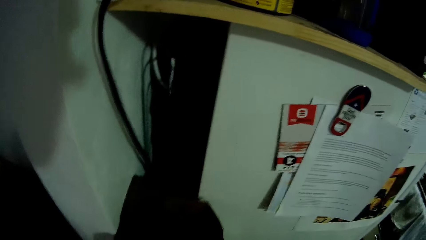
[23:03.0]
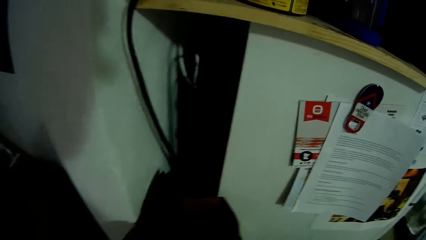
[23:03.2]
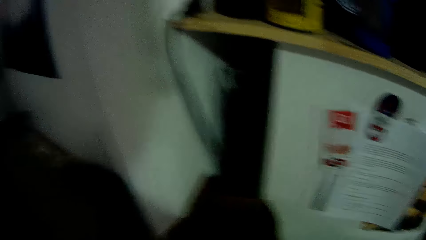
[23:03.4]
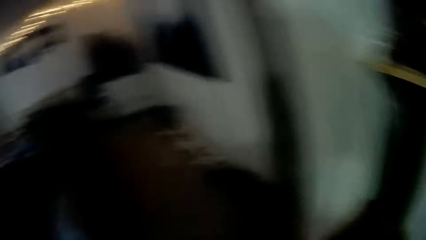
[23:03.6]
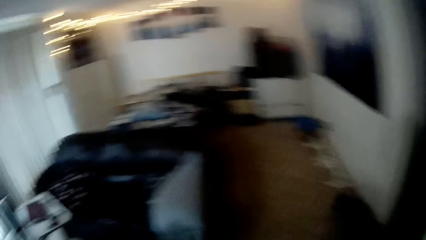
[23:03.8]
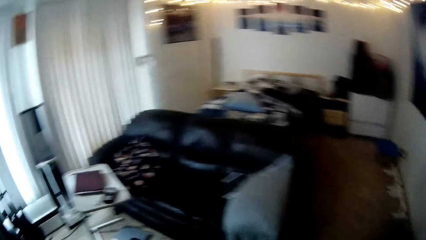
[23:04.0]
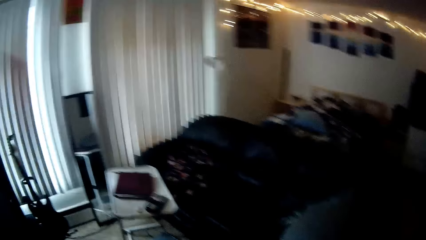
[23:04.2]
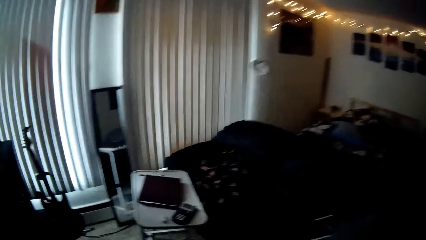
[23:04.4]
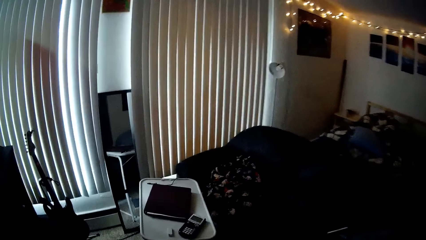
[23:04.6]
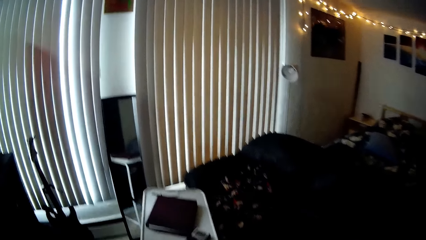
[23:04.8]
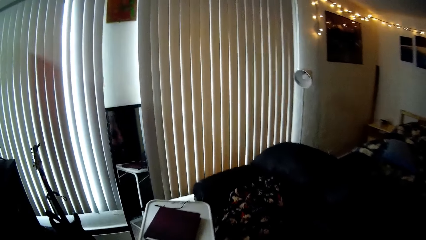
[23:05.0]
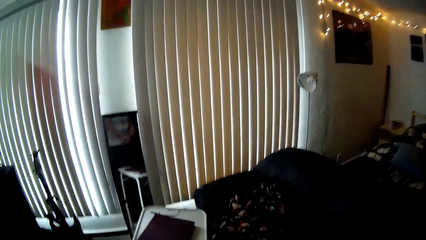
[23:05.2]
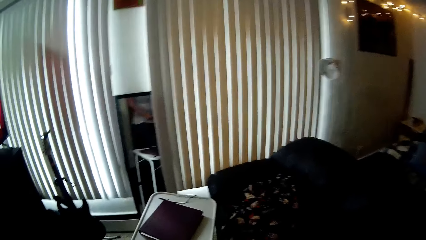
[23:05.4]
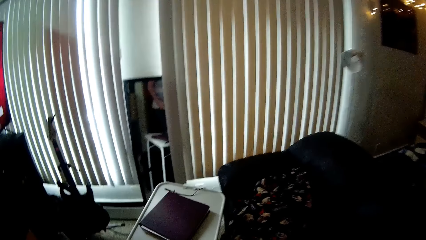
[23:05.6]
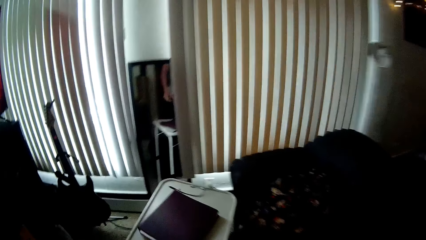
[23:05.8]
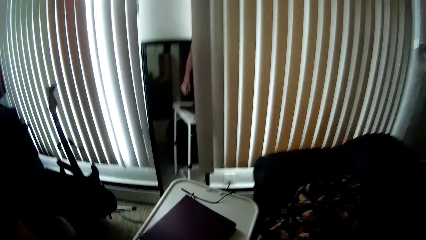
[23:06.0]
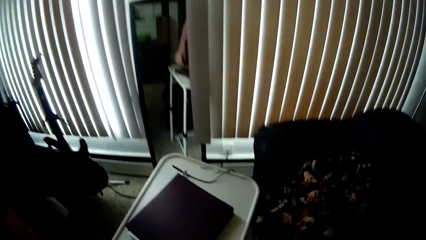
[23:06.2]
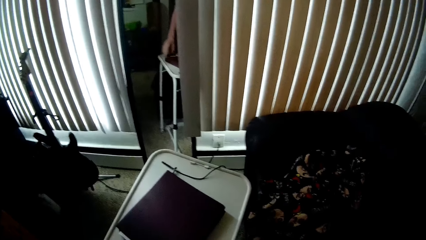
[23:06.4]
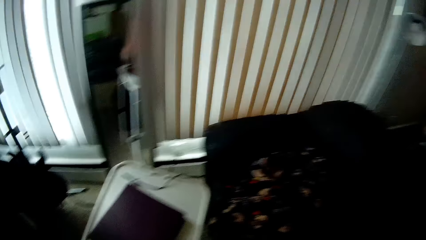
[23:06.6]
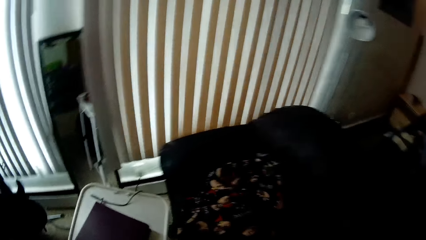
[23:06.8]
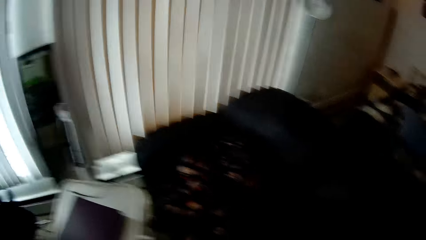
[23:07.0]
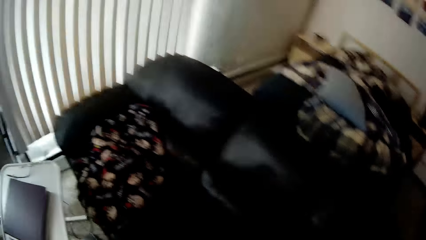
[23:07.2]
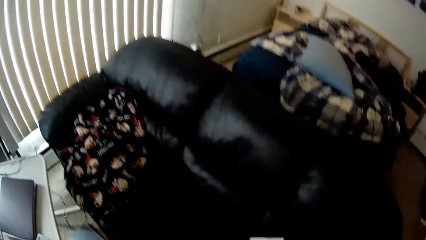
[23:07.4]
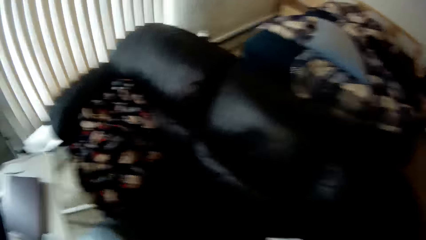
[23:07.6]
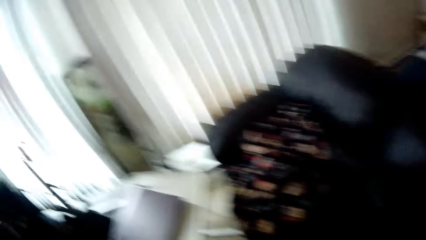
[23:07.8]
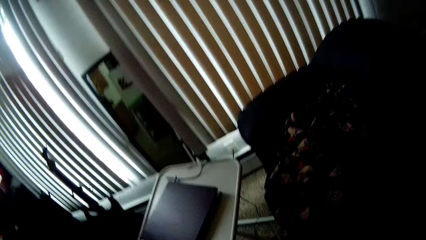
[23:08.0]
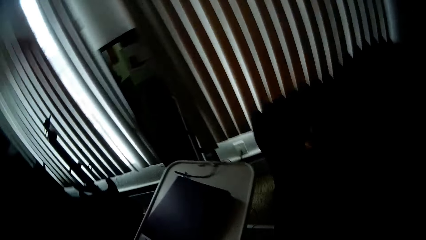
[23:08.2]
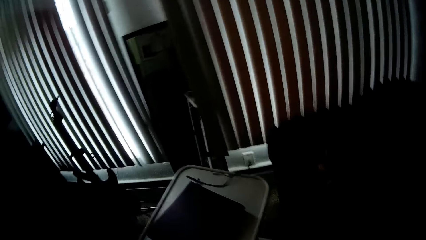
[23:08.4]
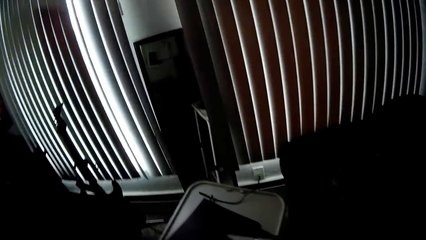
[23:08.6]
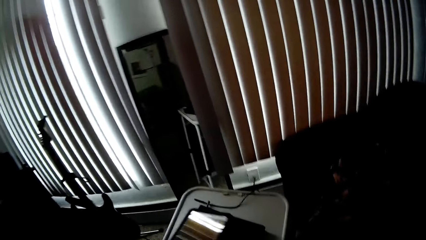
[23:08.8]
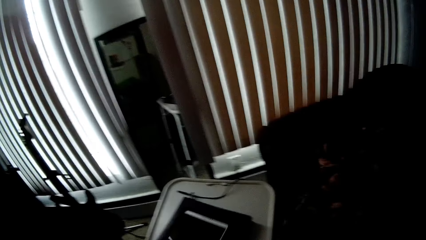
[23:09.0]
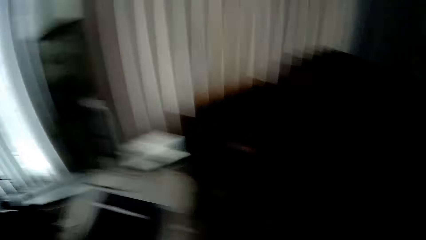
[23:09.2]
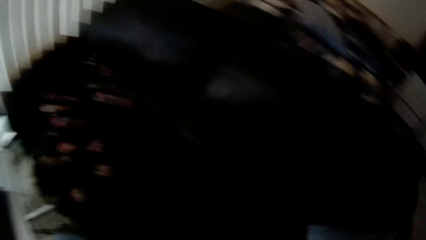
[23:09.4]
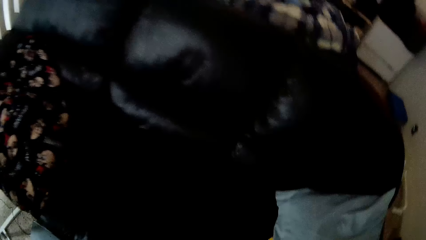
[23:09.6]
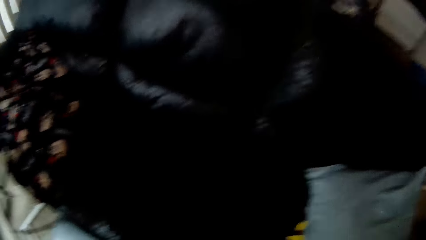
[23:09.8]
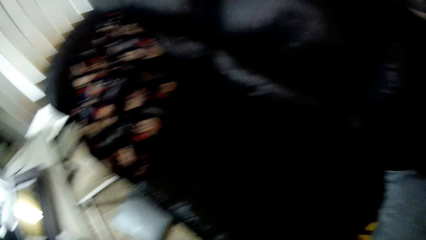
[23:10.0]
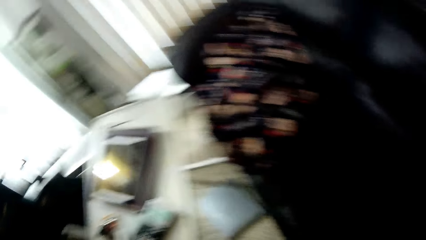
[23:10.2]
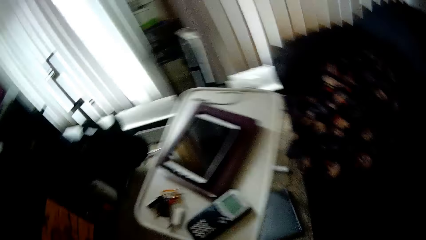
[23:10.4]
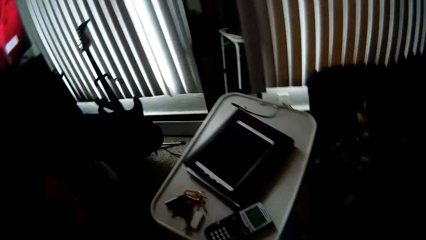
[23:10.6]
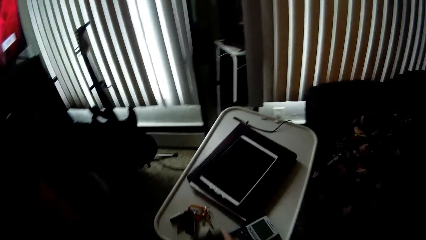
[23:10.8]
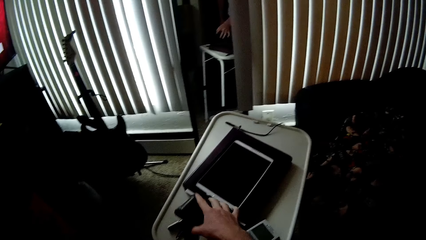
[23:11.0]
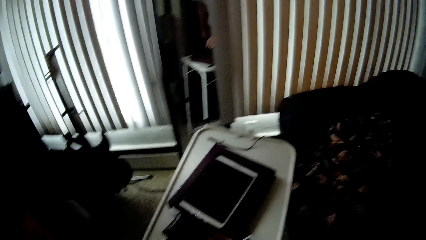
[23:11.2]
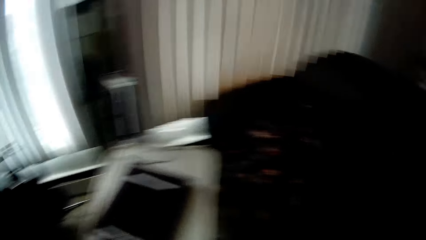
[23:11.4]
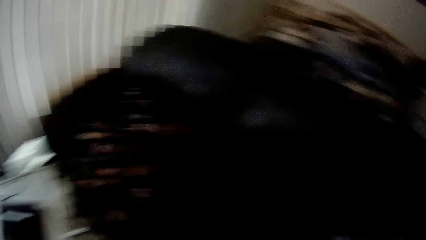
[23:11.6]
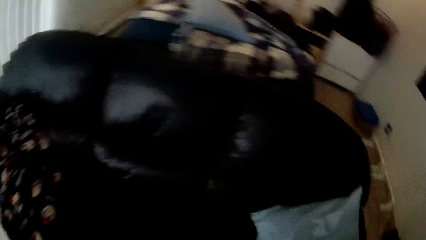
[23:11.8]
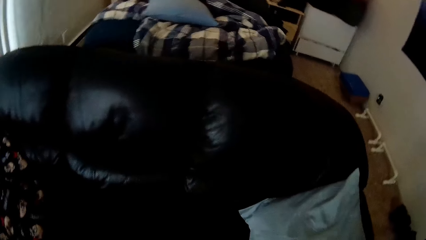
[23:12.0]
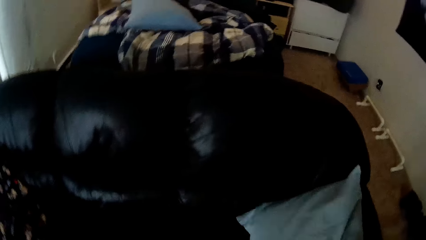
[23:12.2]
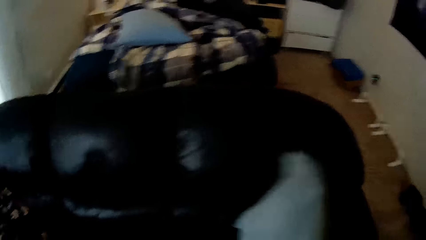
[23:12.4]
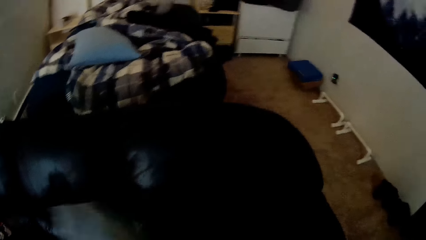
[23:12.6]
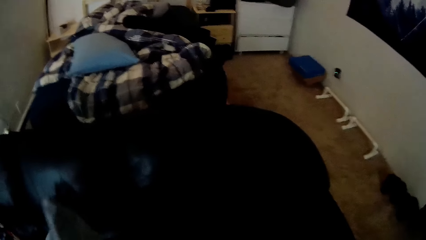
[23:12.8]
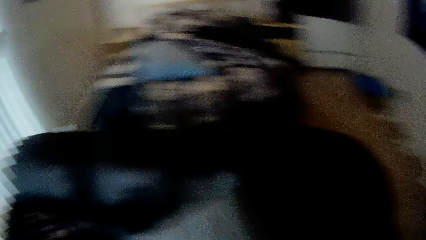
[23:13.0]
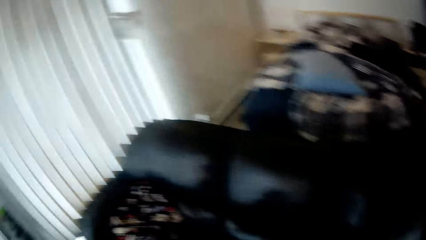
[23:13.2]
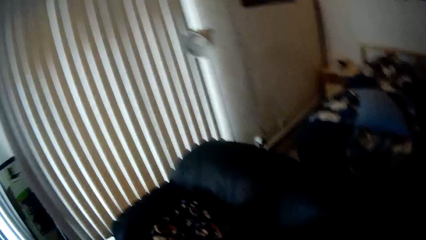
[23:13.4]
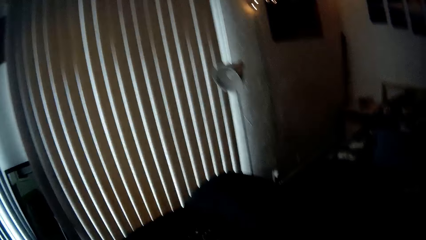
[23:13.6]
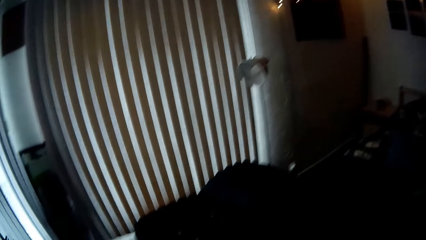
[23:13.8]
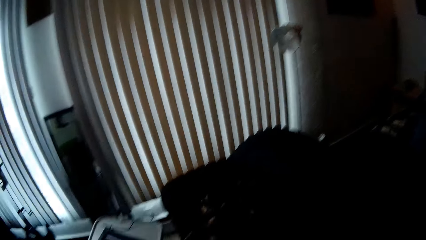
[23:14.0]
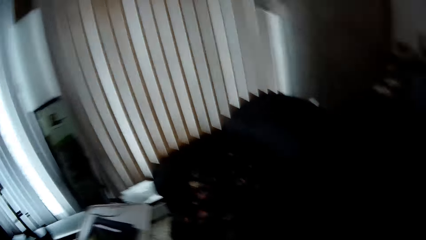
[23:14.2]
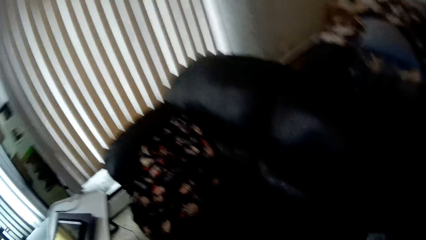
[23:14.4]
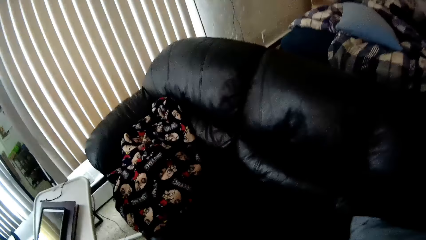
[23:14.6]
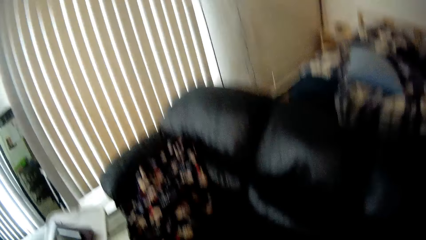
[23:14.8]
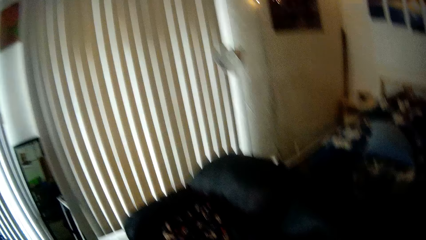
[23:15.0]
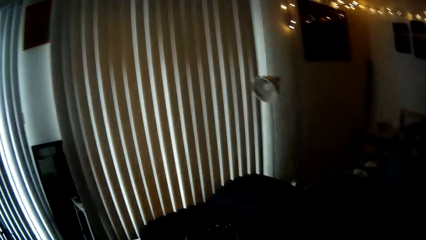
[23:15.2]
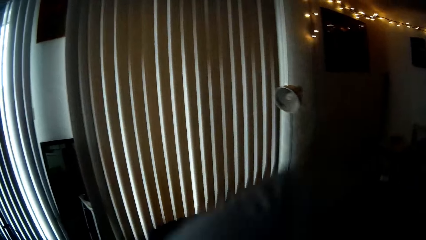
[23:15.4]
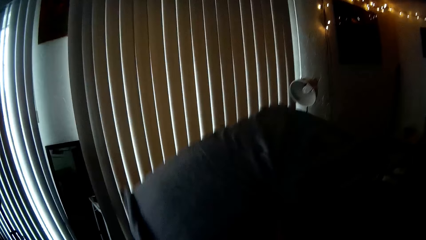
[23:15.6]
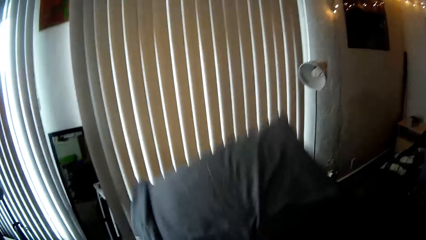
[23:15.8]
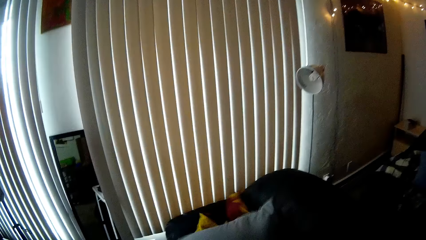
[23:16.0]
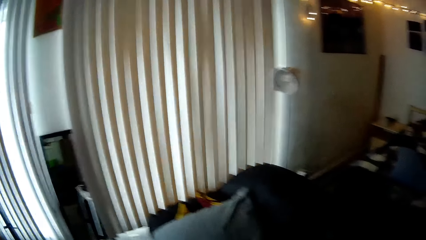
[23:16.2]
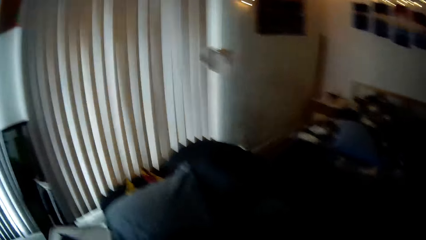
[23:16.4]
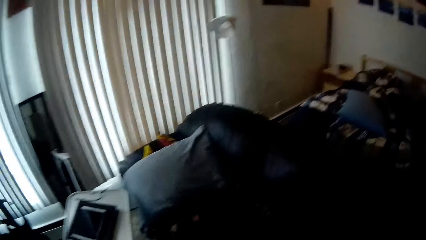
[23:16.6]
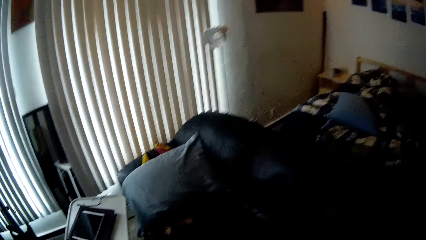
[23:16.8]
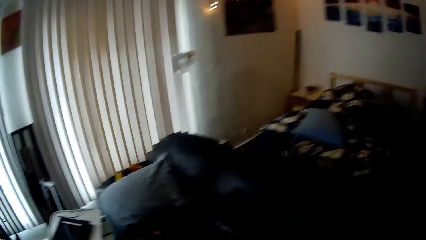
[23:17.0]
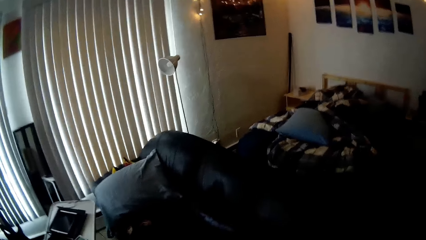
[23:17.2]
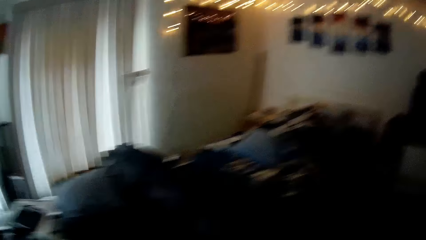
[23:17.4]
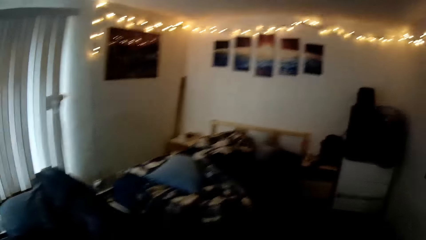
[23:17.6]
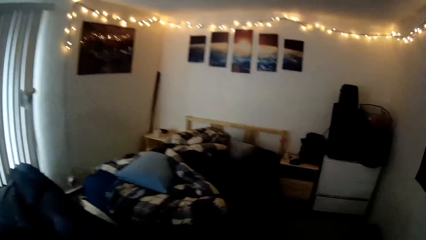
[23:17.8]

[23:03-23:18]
A person stands in the room. The camera wearer drops the tablet on the table. They look at the dog. They stand in the apartment.
